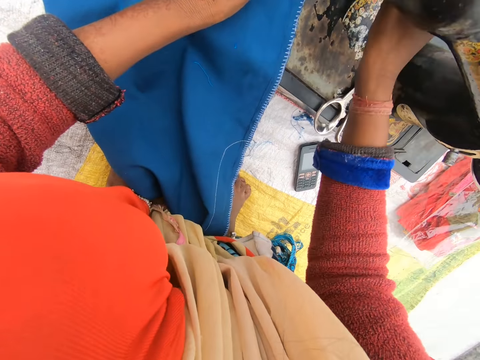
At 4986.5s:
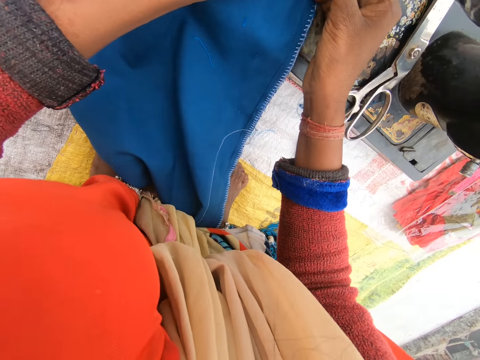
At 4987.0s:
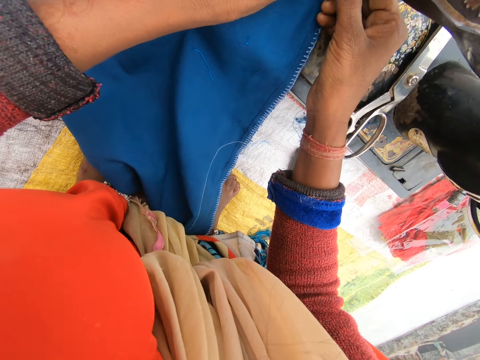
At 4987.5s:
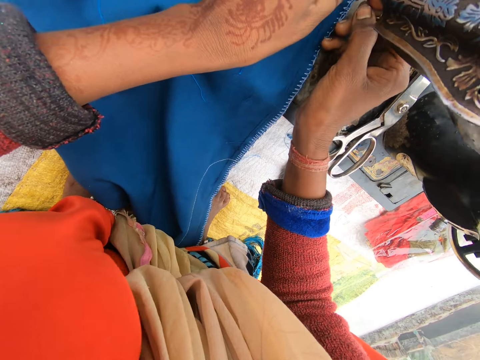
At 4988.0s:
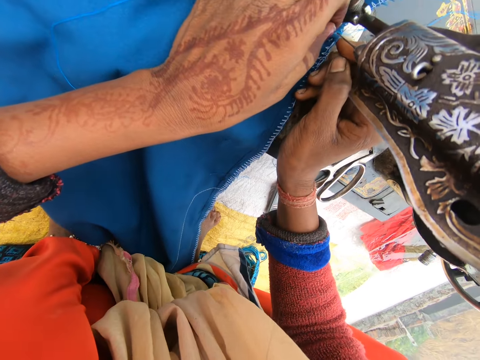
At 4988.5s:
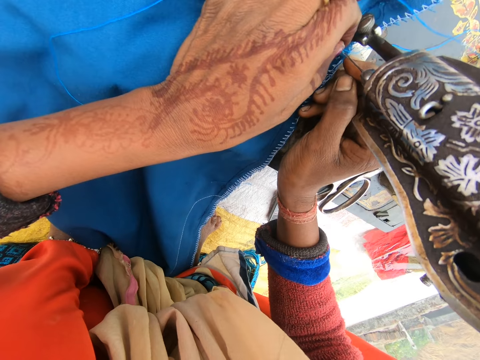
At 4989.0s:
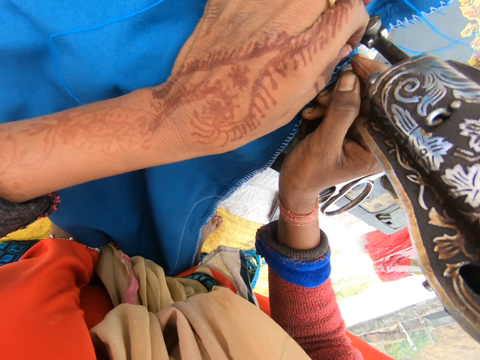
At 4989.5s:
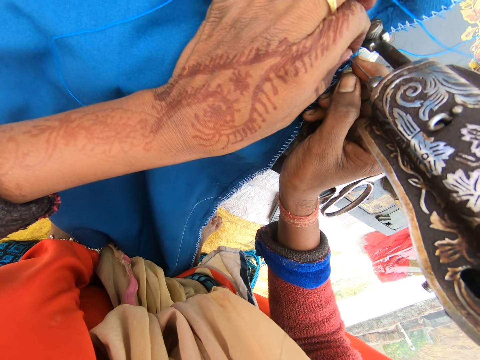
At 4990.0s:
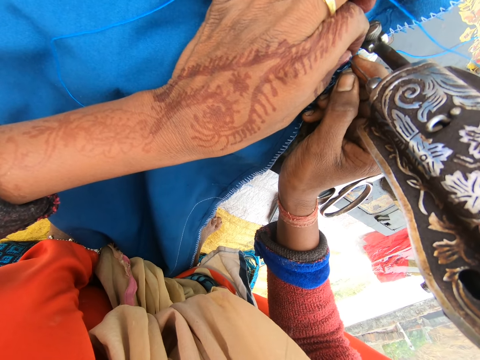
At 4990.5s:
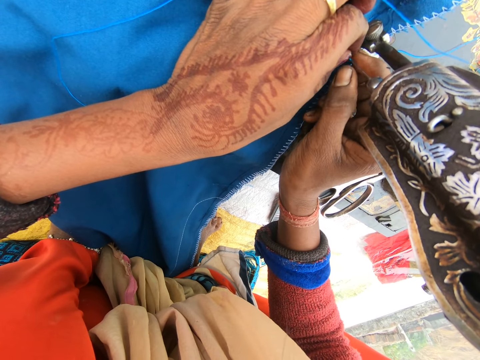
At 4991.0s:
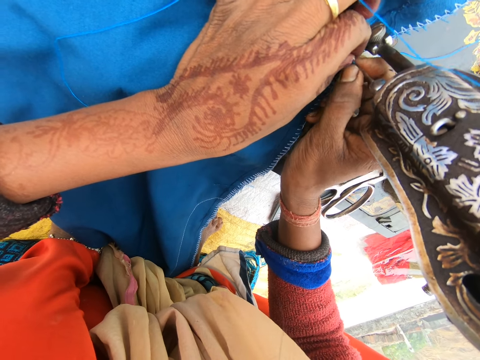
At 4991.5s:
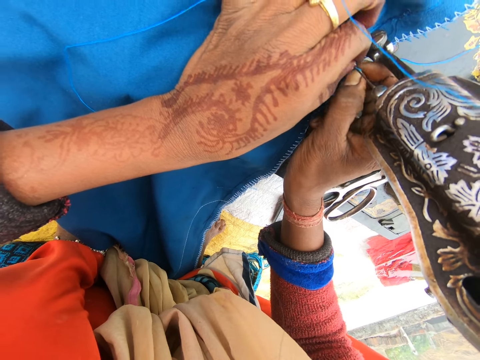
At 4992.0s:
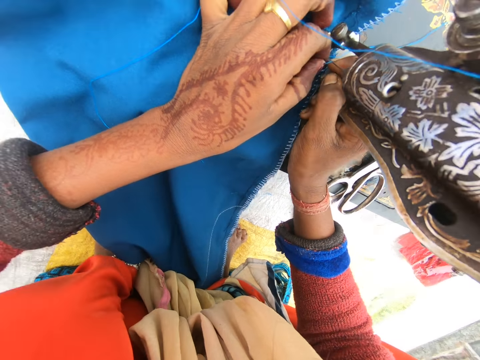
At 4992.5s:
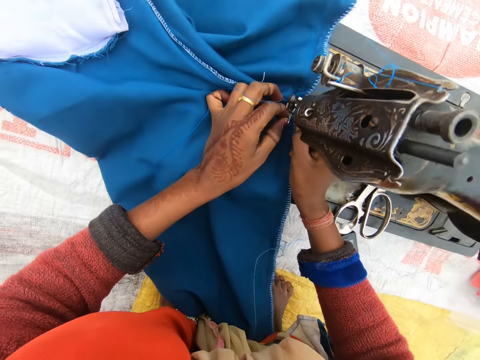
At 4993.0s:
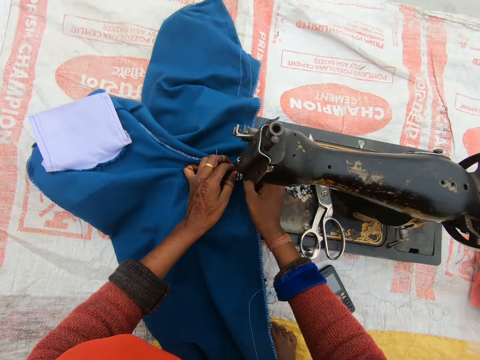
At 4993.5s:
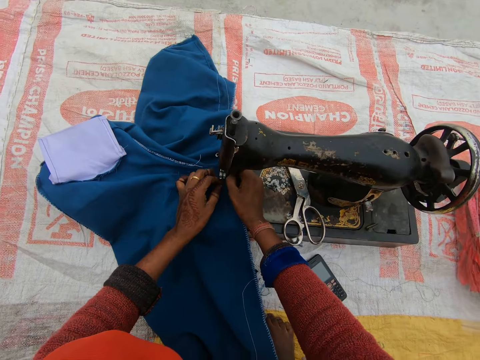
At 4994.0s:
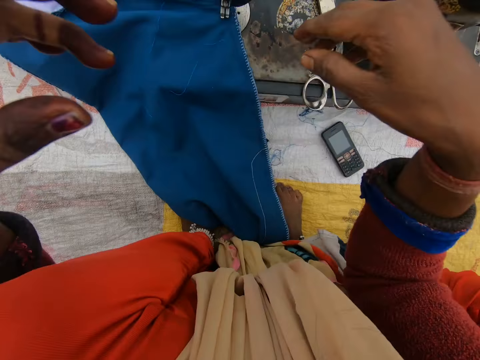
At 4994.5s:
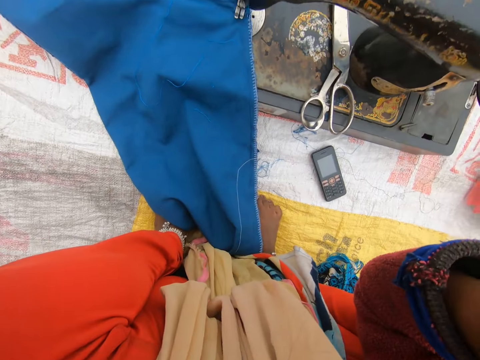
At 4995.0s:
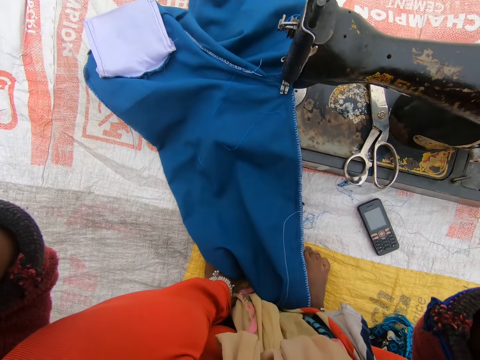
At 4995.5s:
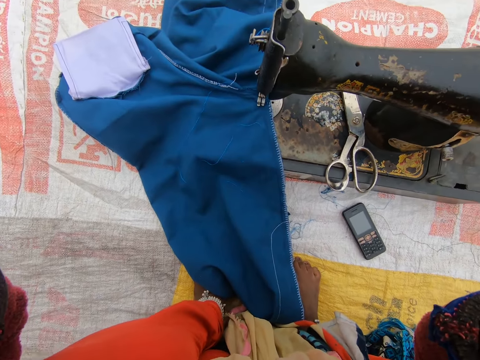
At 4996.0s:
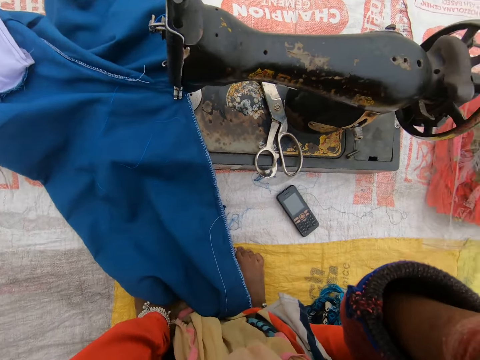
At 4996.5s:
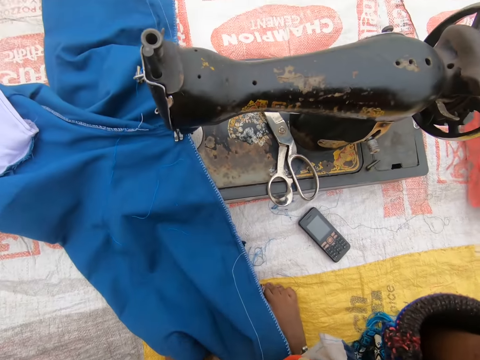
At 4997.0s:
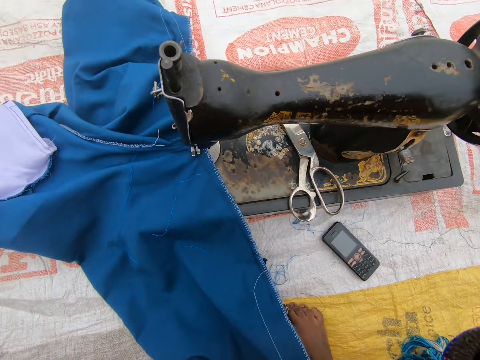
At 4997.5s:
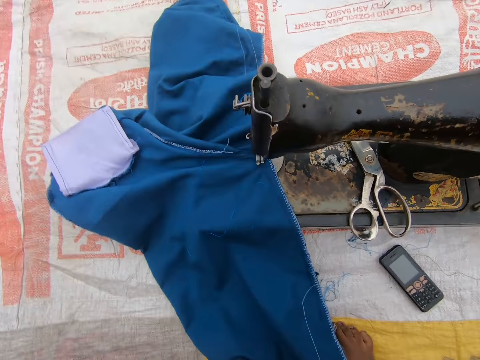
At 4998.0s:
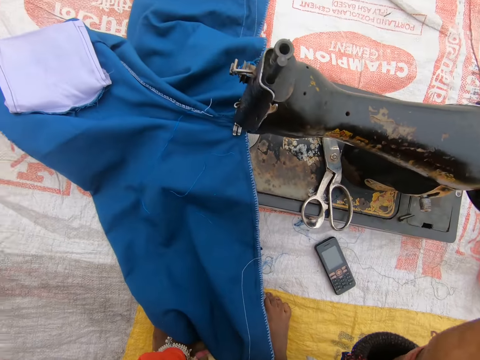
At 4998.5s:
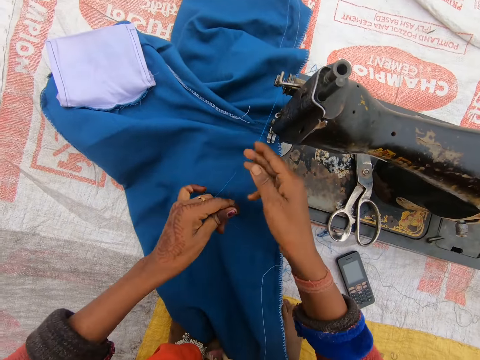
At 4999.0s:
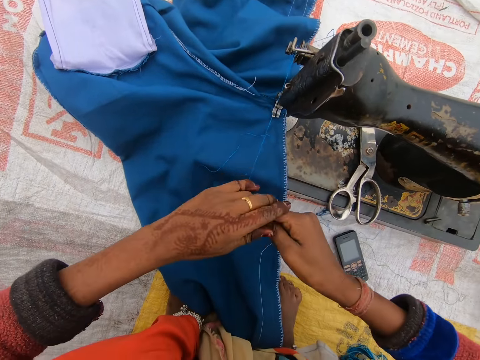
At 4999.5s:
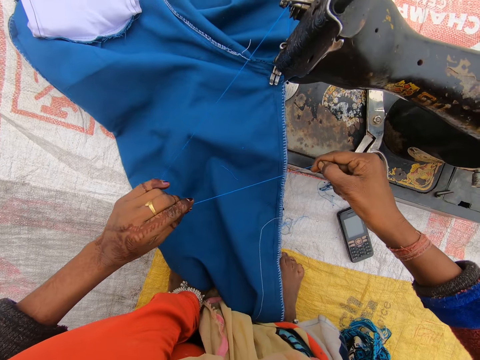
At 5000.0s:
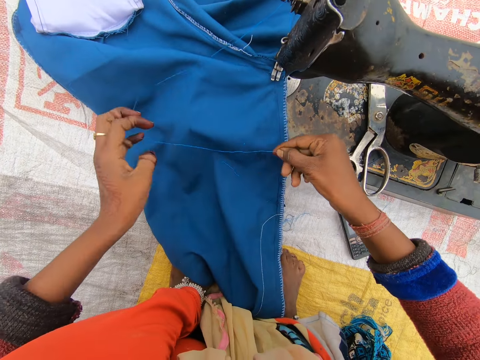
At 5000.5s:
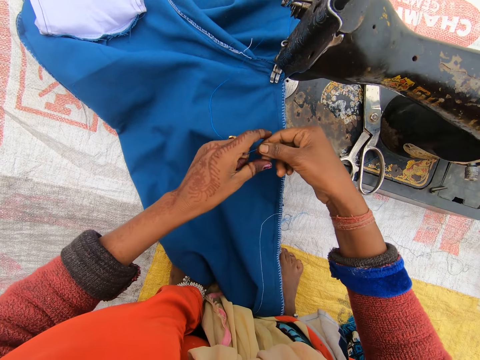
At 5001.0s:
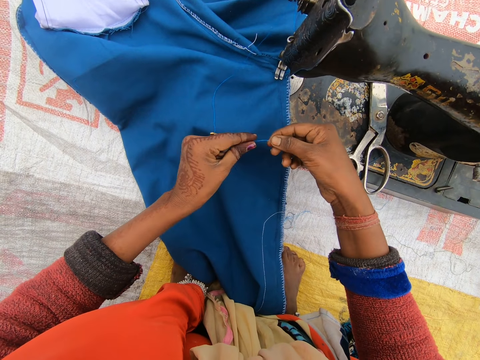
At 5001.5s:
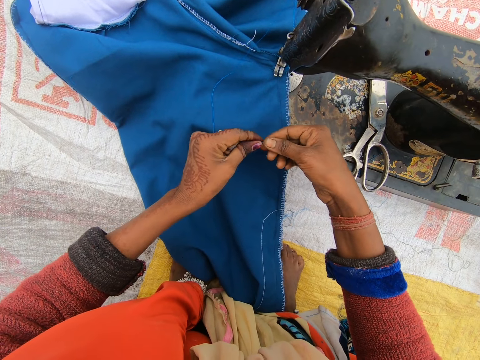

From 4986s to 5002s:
The camera wearer fixes a thread. She threads the needle on the sewing machine. She raises her hands to the head. She pulls the thread with her hands.

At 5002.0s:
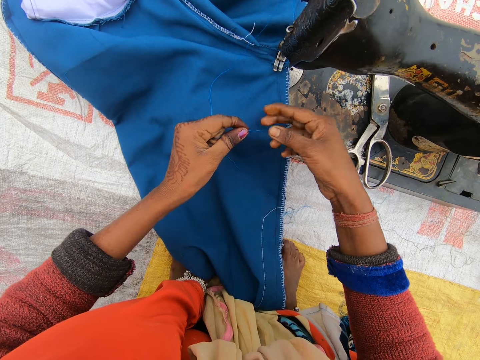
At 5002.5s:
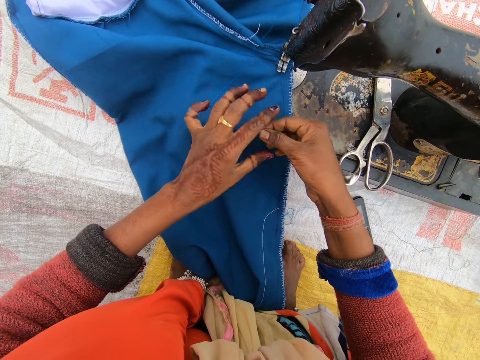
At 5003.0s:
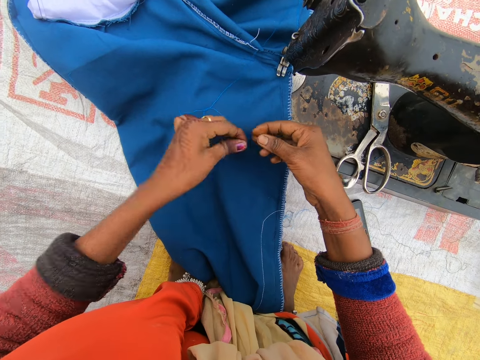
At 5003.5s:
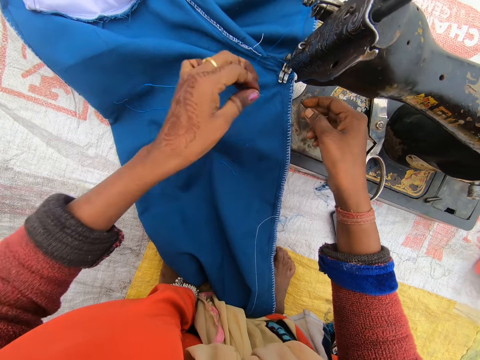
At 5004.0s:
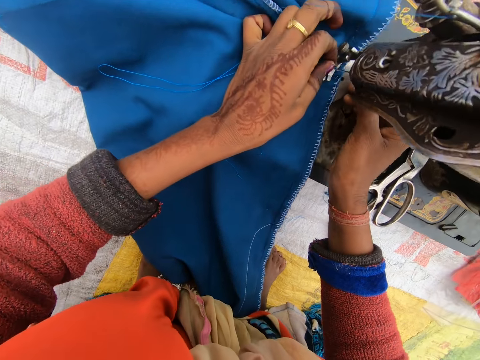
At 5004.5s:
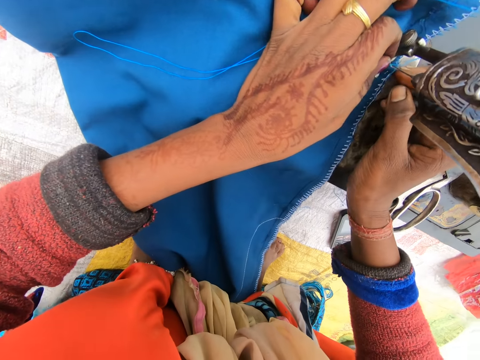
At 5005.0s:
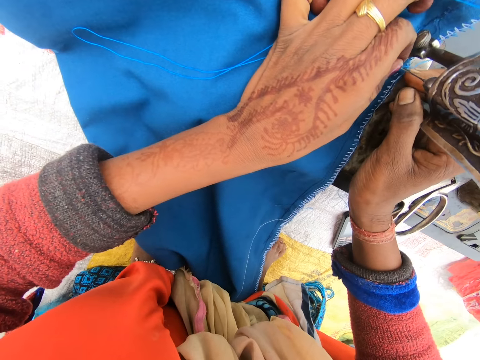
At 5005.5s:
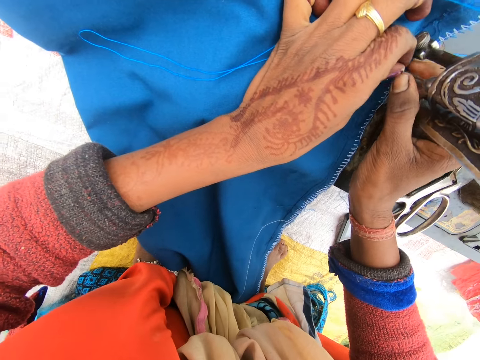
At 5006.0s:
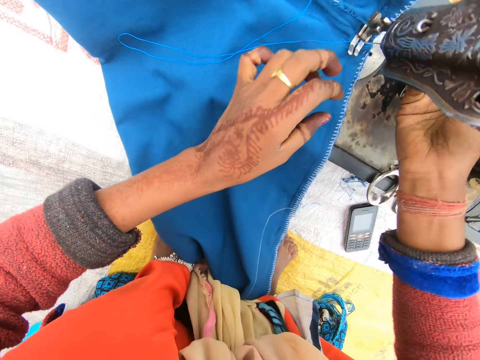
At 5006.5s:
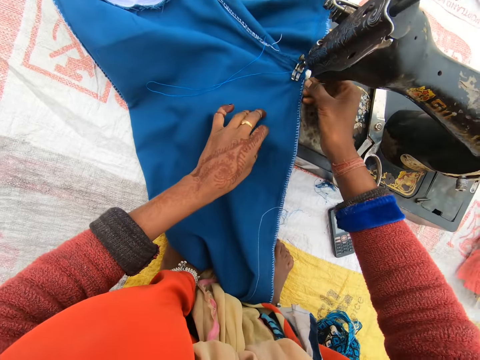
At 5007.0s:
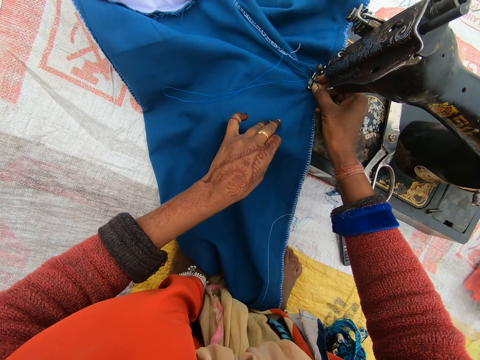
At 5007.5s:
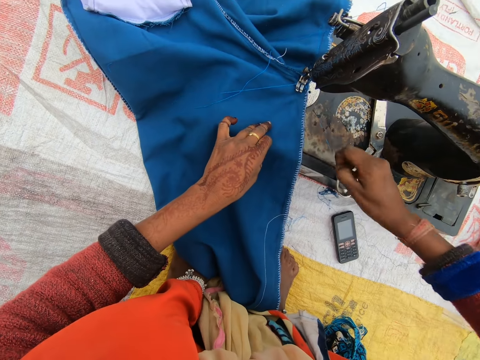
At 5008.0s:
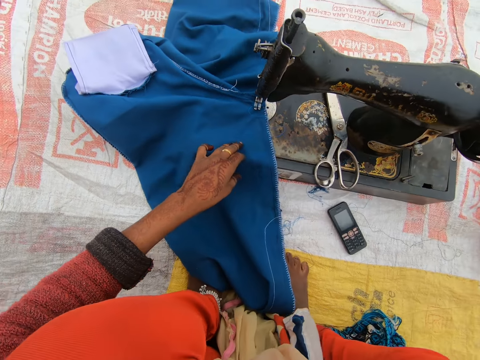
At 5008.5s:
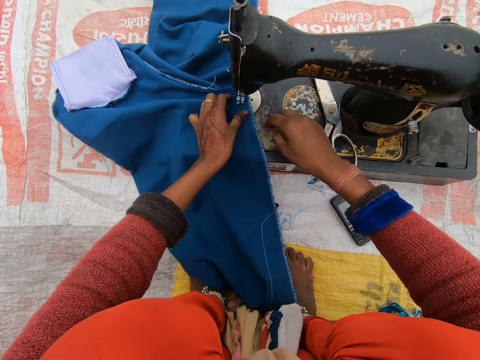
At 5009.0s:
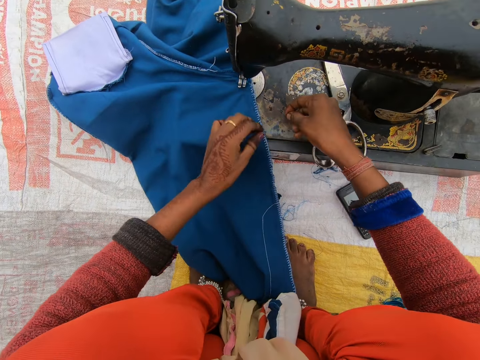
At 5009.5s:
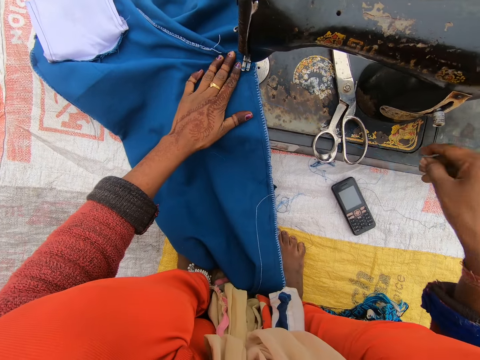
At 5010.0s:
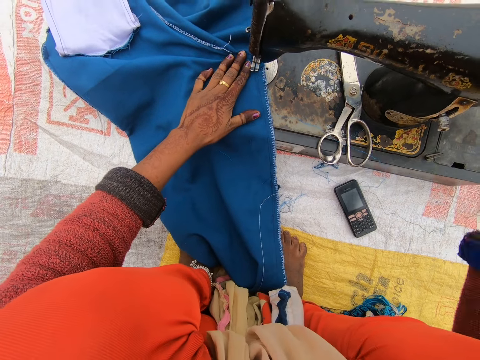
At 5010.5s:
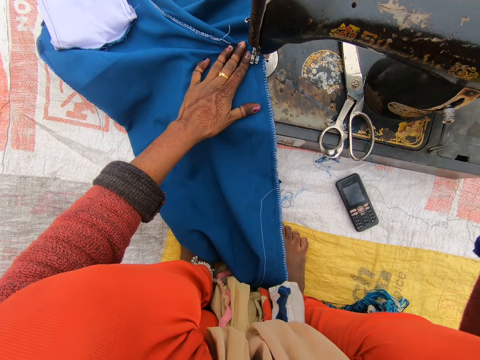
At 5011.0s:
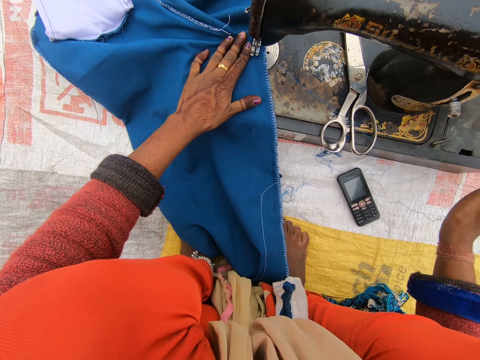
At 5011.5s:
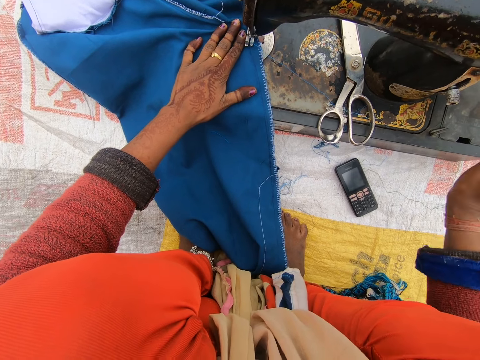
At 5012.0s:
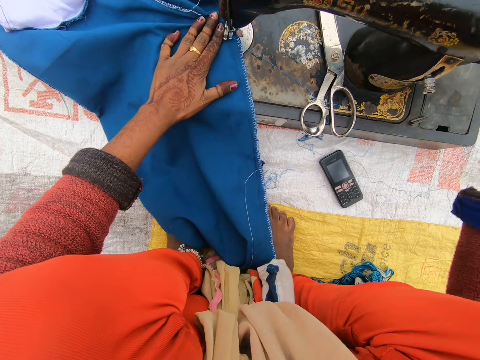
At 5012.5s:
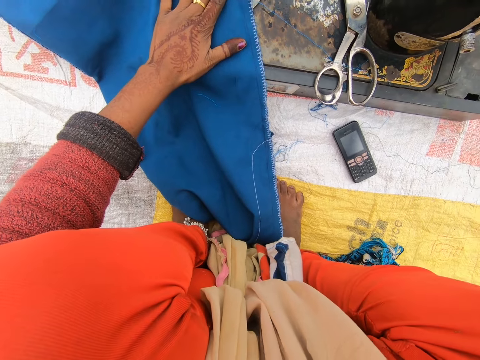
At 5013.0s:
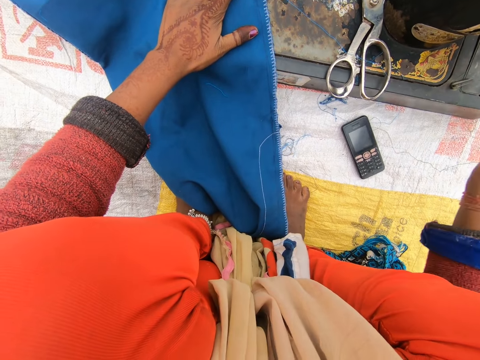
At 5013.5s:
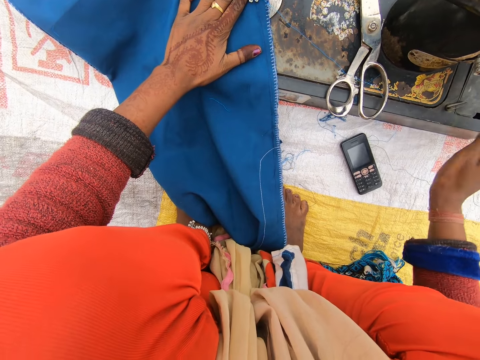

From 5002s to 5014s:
The camera wearer threads the needle on the sewing machine. She fixes a thread. She pulls the thread with her right hand. She rolls the wheel of the machine with her right hand.
